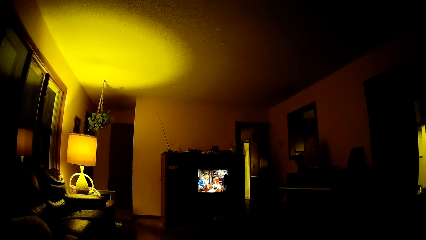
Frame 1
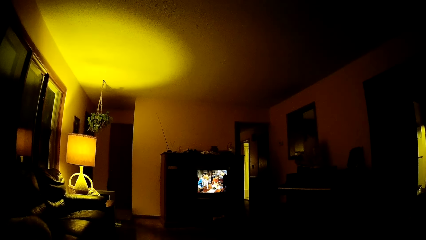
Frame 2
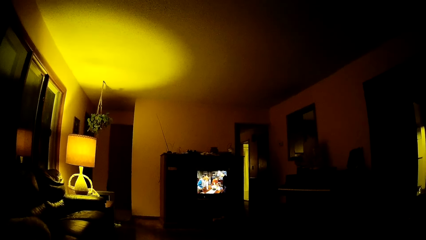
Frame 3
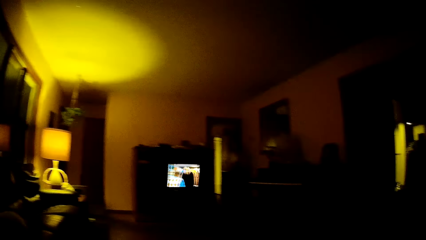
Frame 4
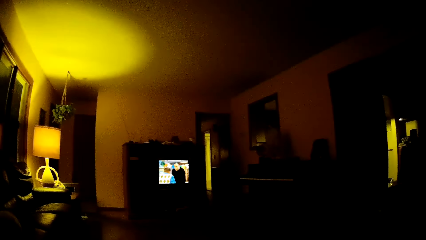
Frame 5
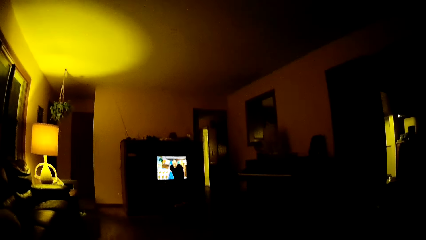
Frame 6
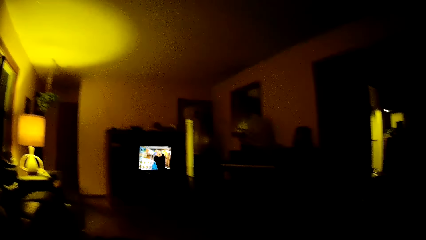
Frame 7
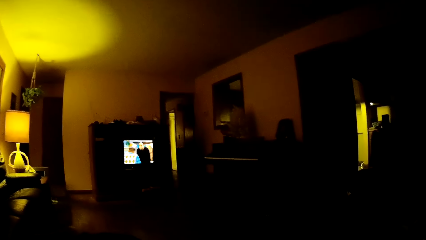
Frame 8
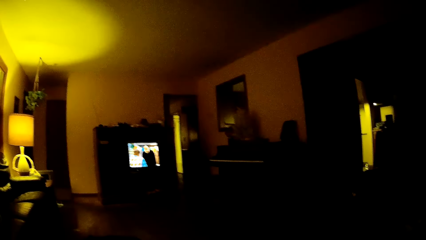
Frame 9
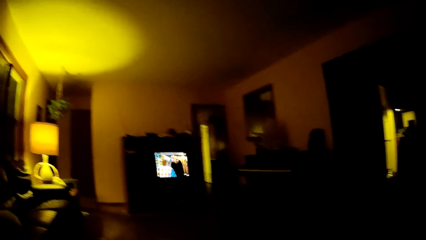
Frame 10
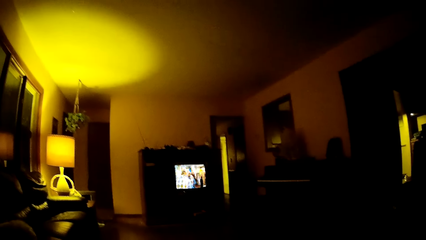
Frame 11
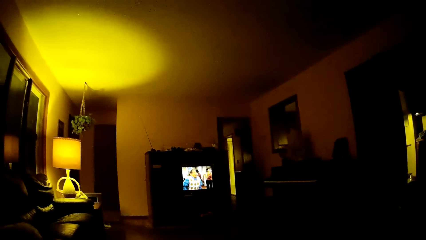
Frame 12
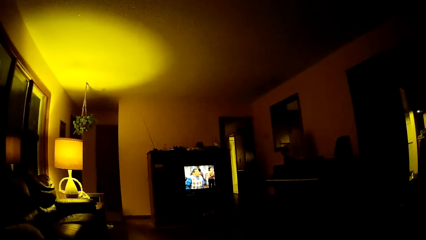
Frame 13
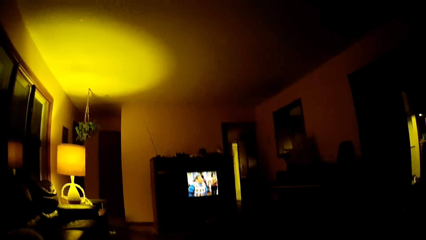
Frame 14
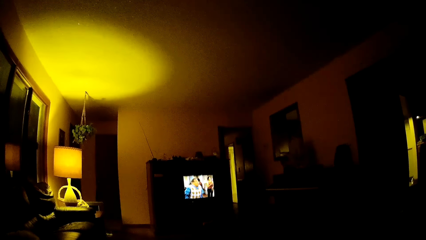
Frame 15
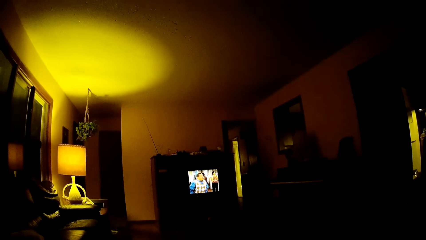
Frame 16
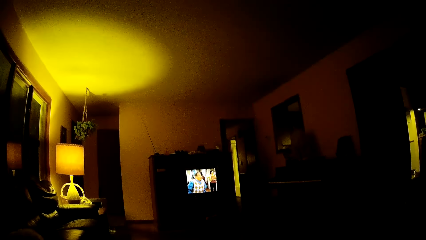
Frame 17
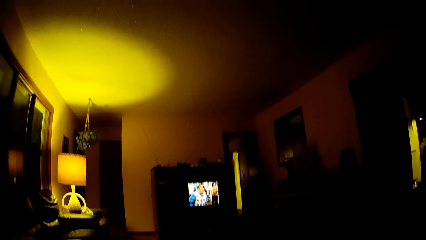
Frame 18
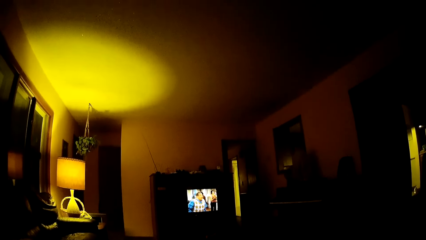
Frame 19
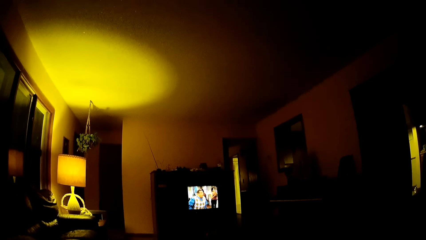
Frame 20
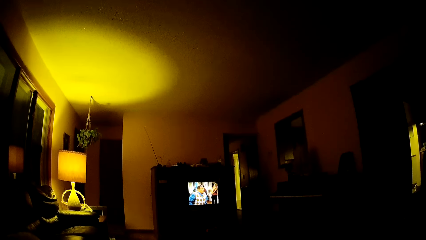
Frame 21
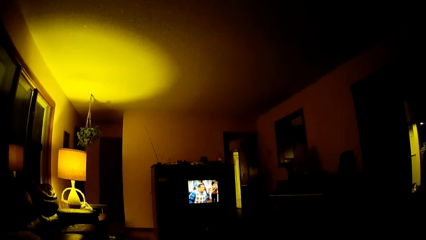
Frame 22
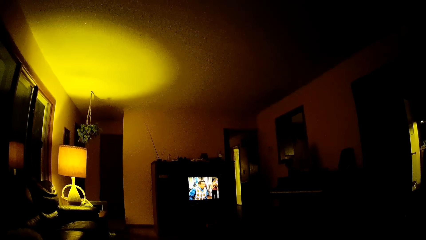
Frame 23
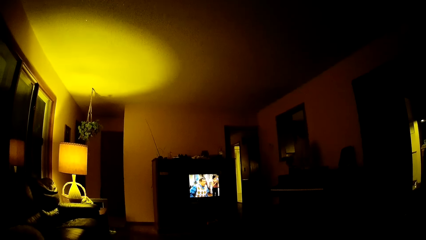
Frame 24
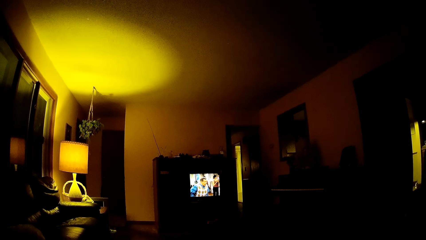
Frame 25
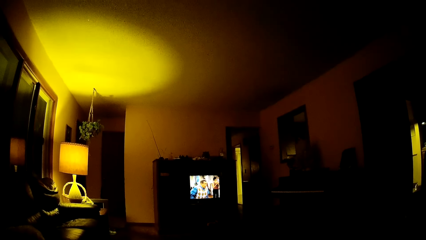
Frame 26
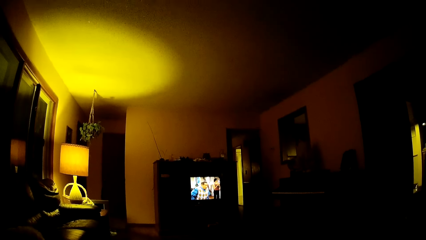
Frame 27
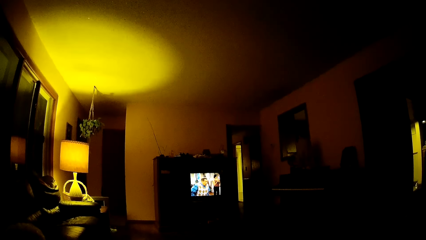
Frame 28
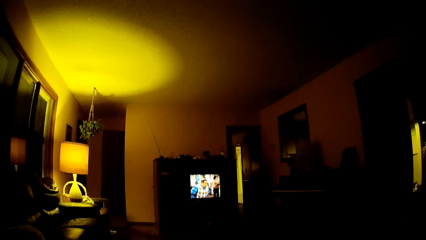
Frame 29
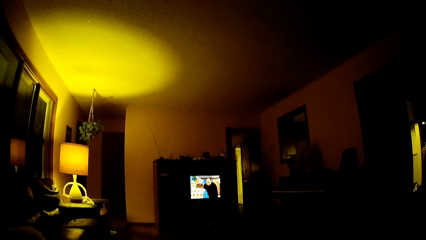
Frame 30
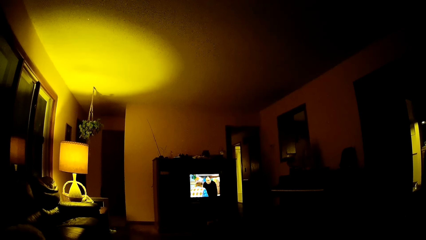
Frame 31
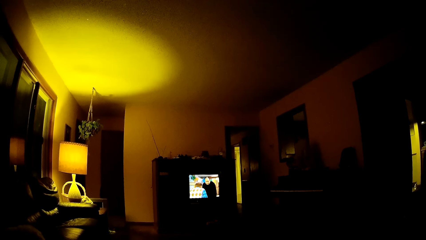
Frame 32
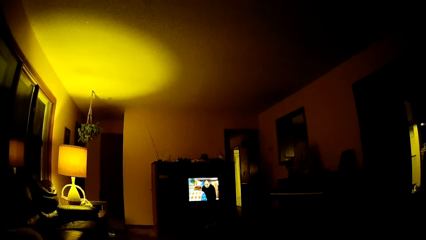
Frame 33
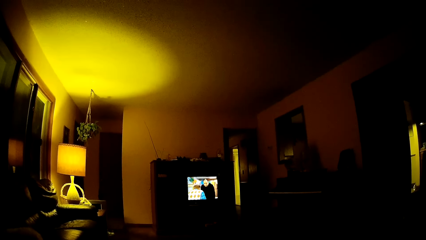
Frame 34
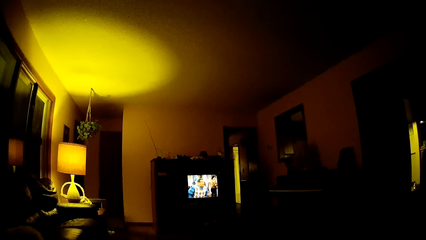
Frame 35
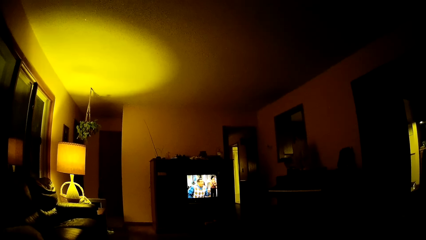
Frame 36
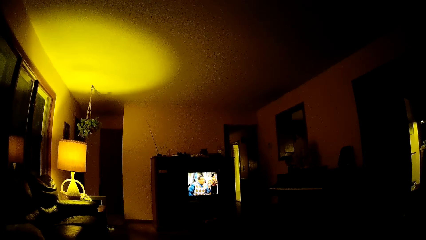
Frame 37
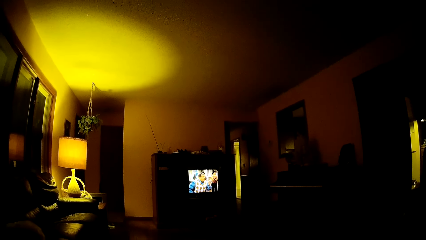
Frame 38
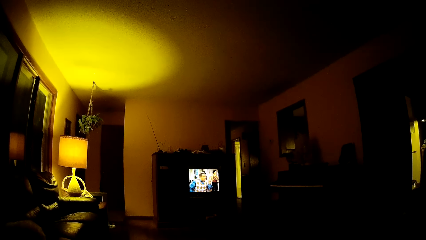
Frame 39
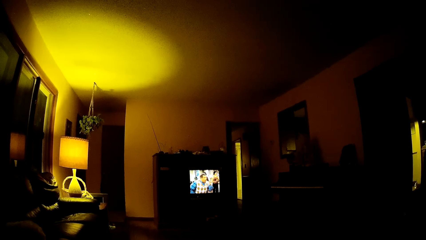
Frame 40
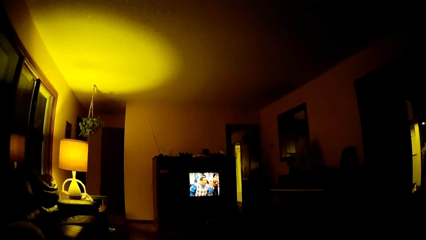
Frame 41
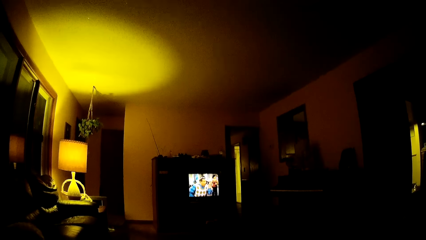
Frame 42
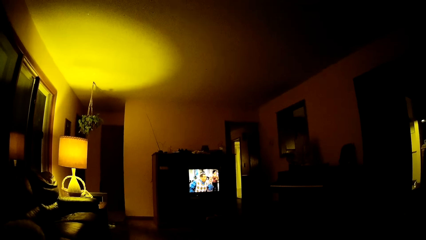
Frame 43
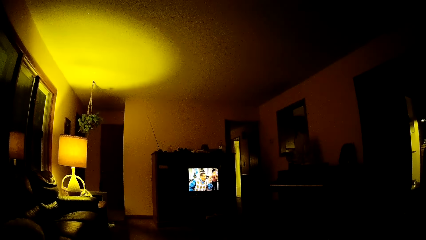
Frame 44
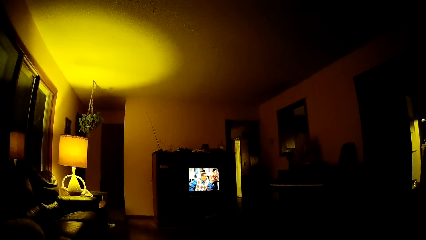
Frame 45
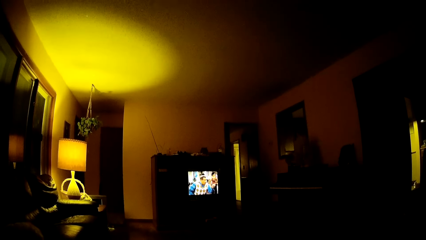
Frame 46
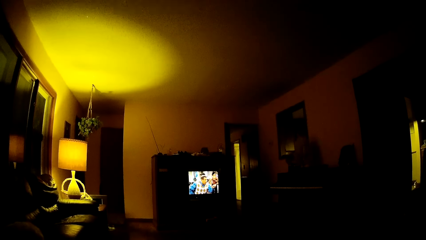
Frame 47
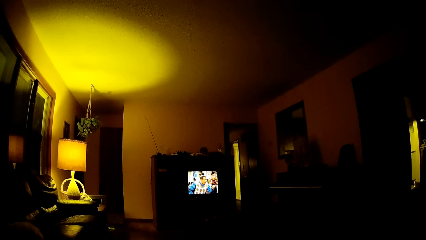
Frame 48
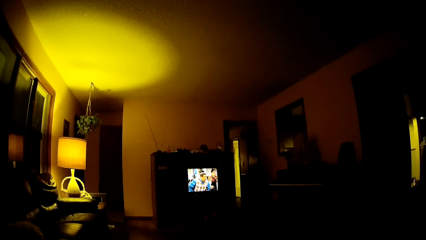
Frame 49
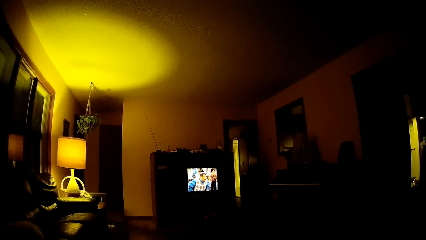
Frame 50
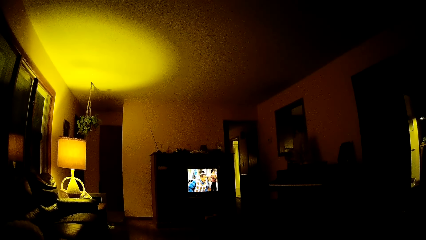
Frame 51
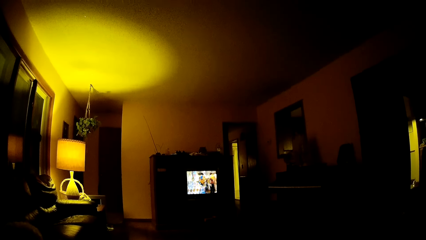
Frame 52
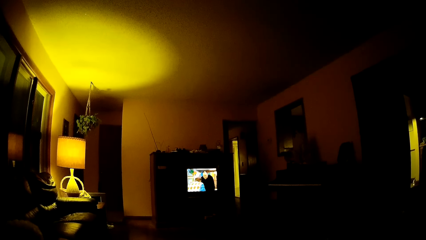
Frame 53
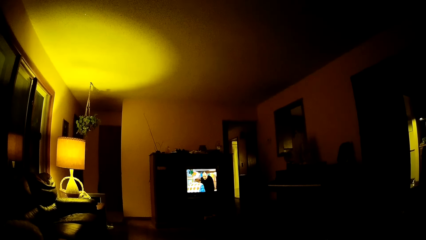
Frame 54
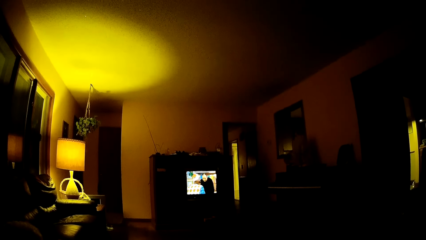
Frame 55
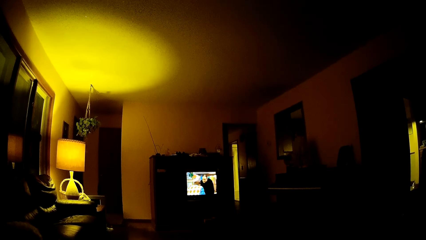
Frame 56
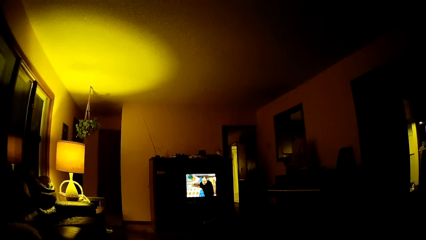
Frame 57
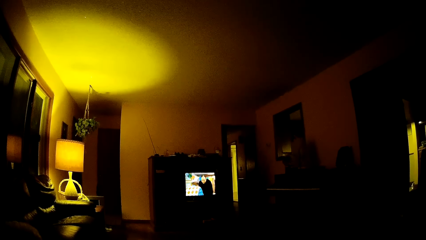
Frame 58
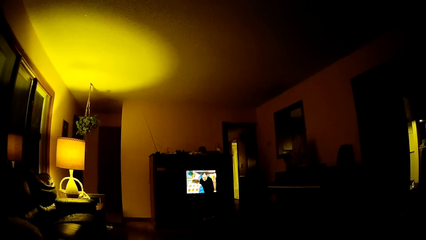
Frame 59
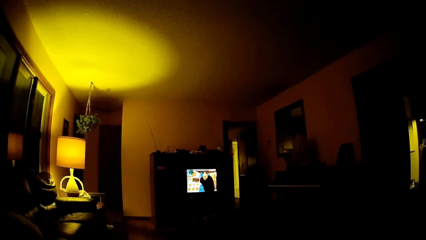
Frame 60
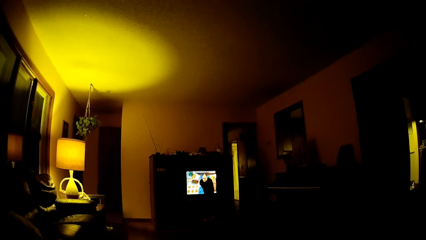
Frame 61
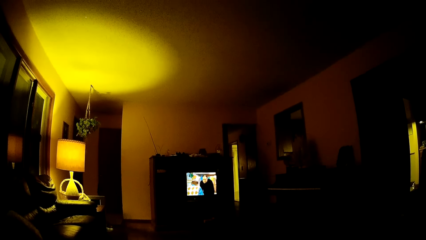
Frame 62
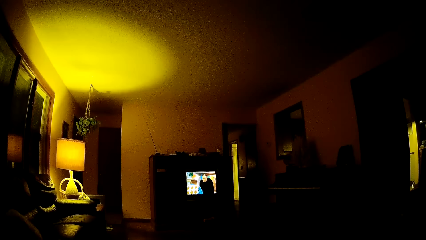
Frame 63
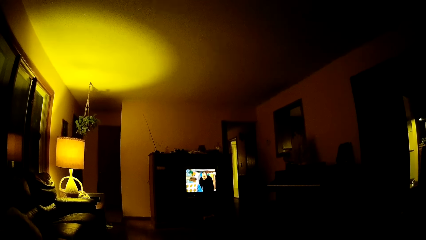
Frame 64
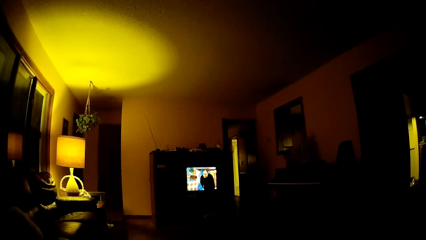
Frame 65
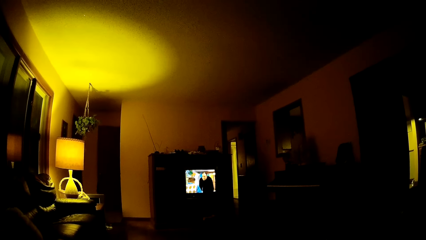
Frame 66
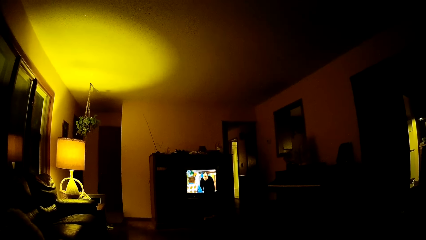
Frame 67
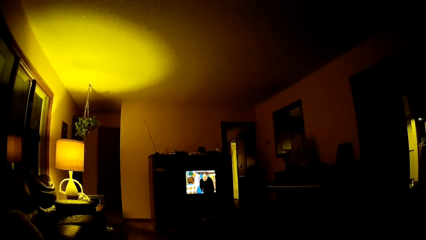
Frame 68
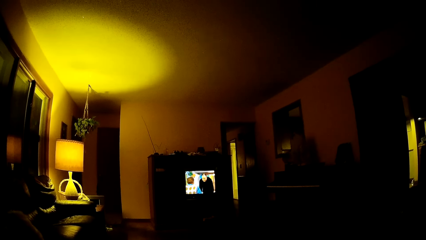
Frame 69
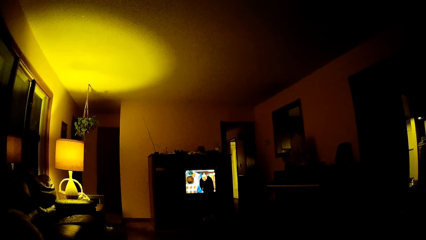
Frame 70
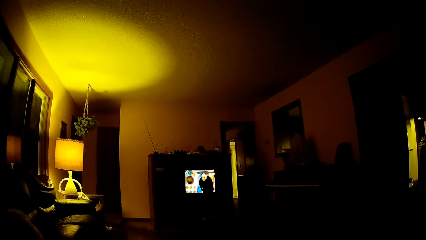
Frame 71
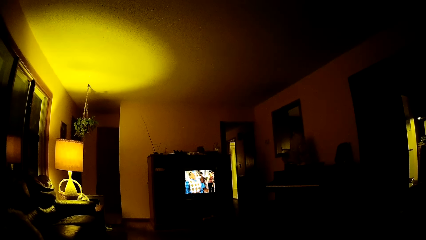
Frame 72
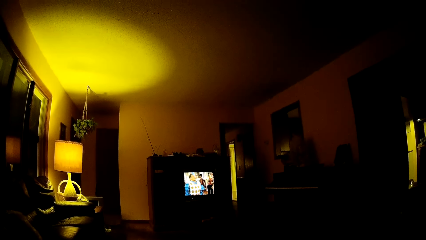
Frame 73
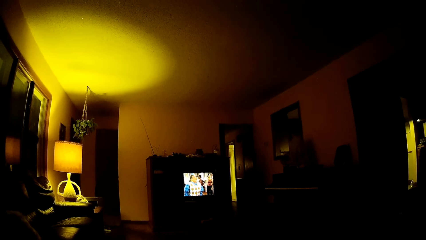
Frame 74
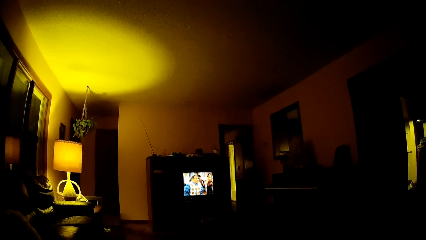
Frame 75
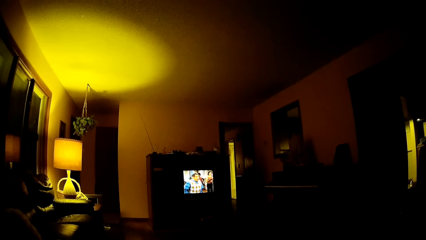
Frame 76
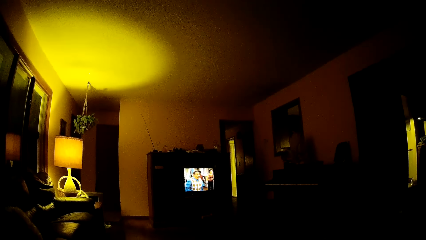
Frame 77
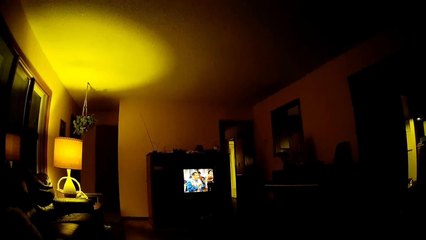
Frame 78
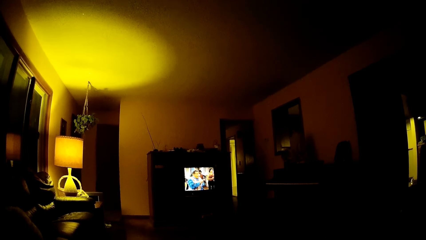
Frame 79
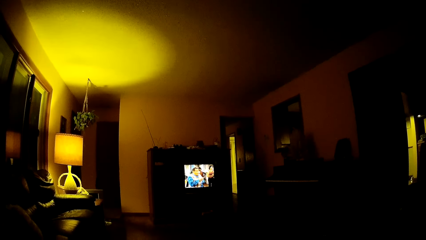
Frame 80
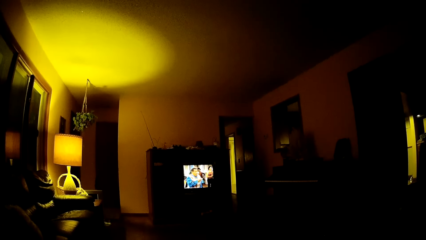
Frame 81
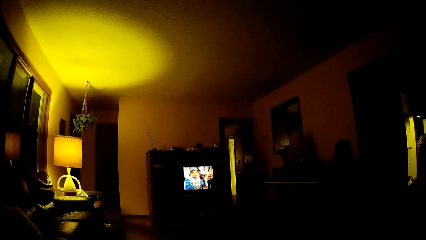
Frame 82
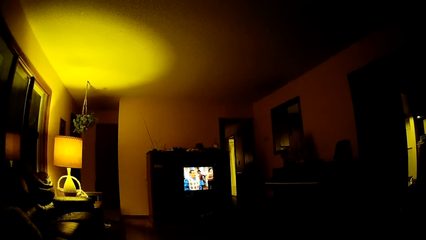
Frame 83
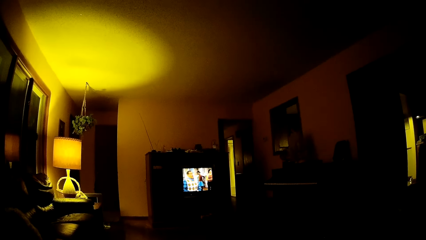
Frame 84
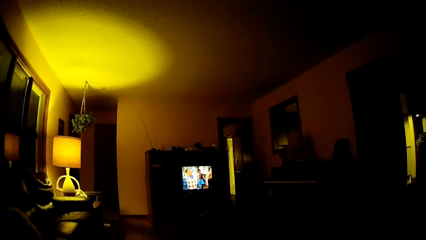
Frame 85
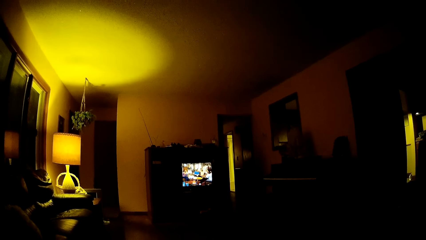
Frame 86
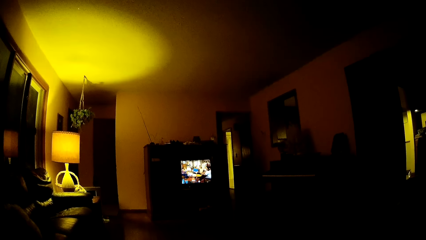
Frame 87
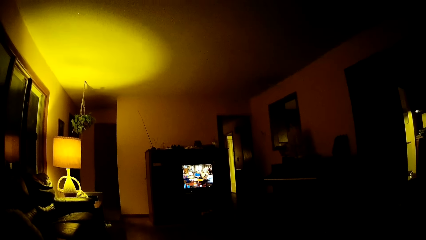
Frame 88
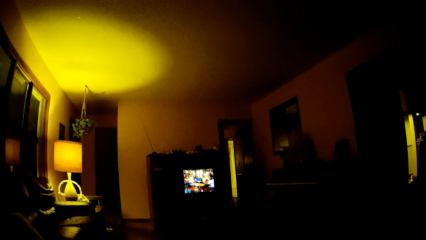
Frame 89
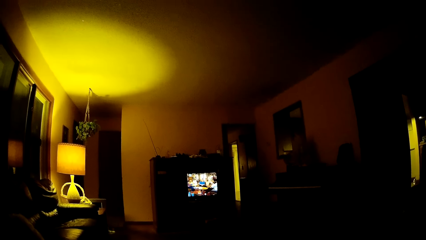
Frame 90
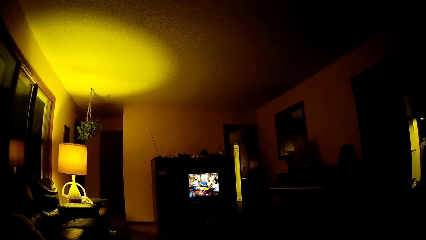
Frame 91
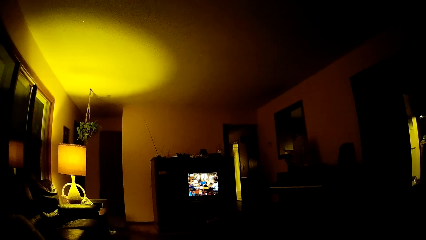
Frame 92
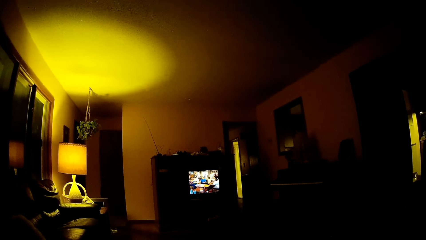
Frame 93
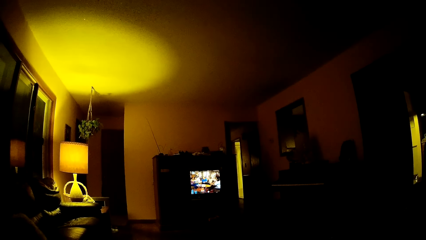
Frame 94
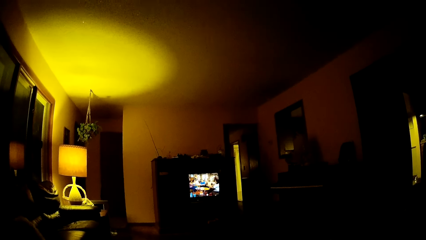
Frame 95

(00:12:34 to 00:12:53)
The camera wearer looks around. They watch television repeatedly.
